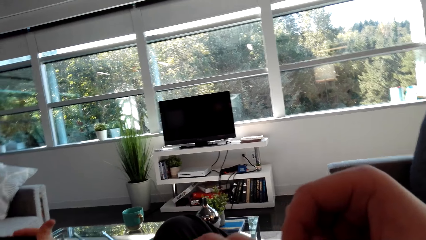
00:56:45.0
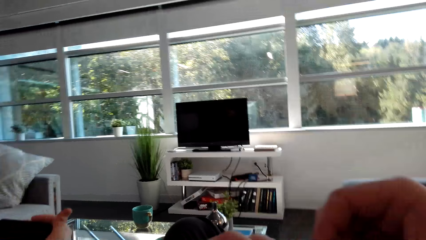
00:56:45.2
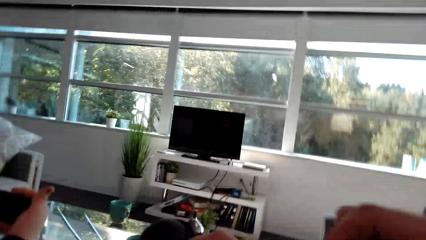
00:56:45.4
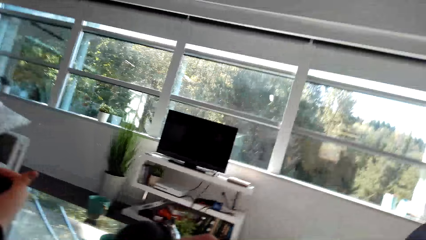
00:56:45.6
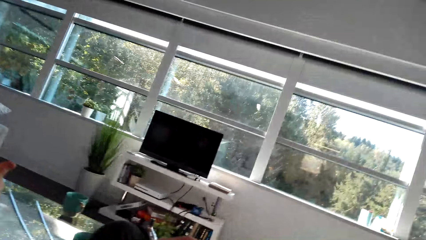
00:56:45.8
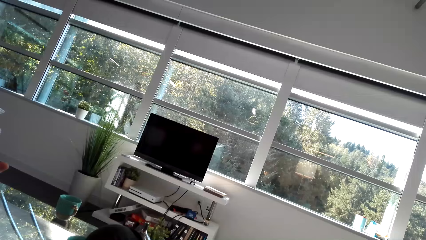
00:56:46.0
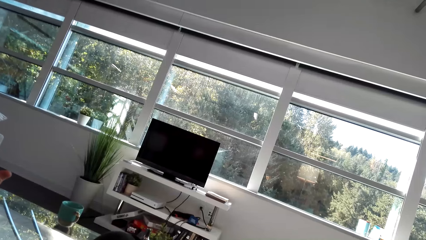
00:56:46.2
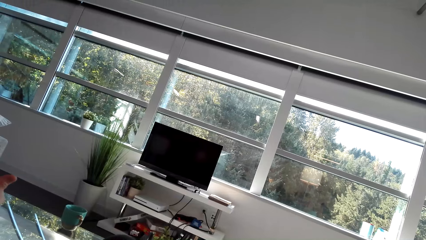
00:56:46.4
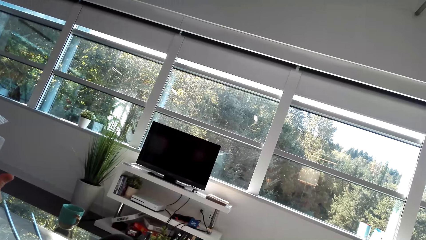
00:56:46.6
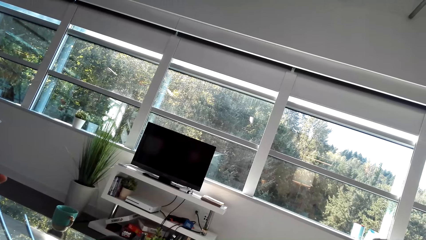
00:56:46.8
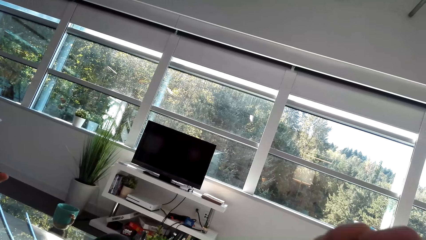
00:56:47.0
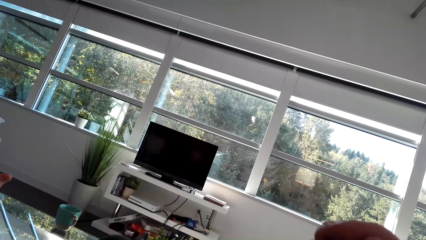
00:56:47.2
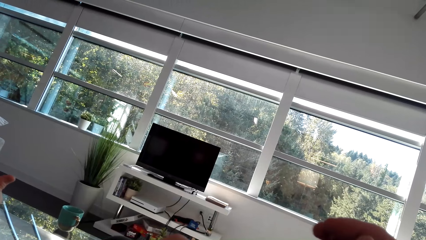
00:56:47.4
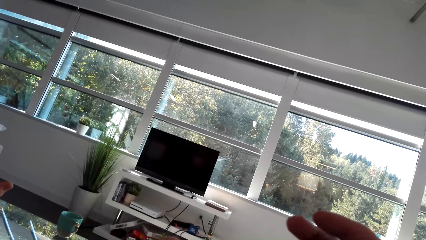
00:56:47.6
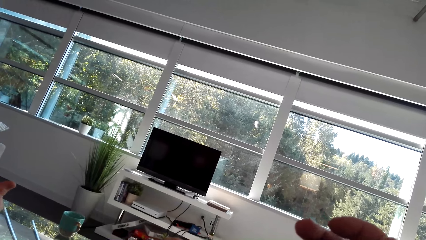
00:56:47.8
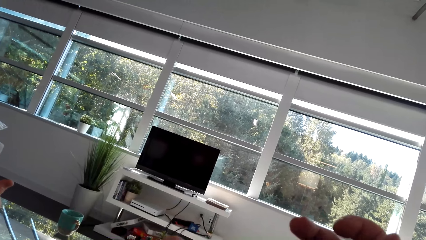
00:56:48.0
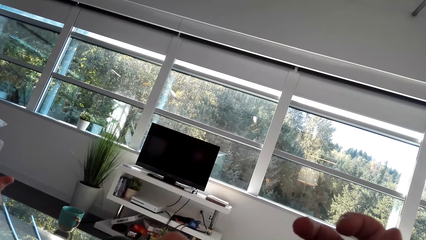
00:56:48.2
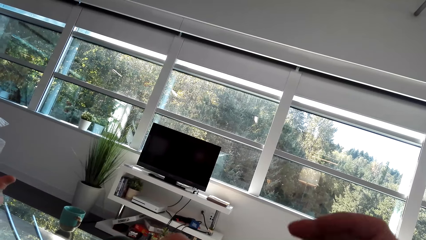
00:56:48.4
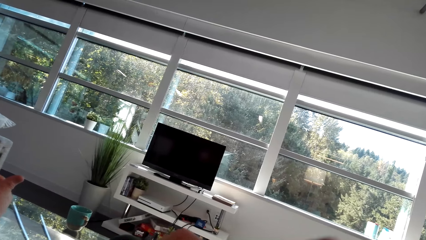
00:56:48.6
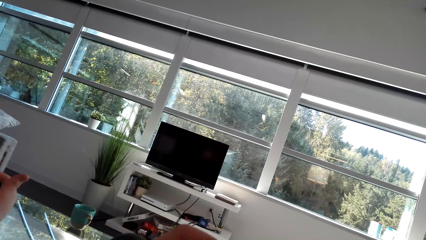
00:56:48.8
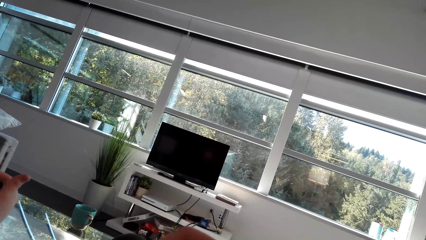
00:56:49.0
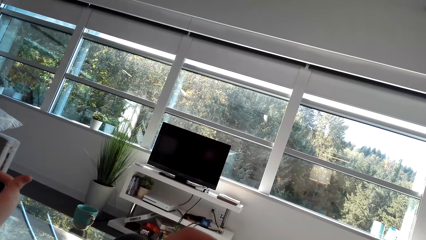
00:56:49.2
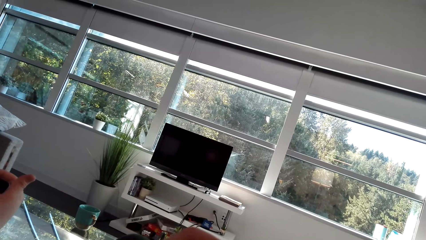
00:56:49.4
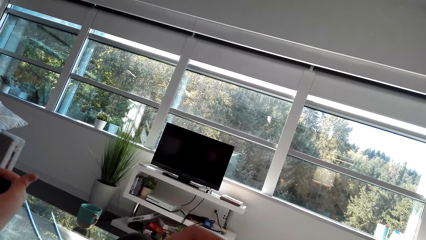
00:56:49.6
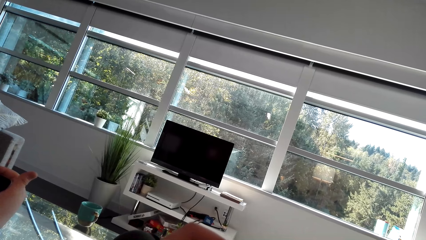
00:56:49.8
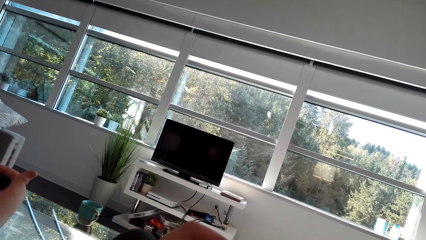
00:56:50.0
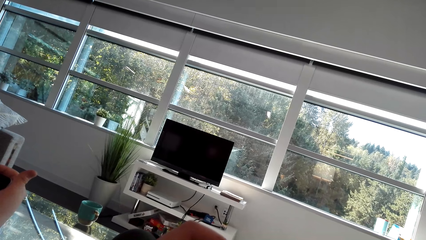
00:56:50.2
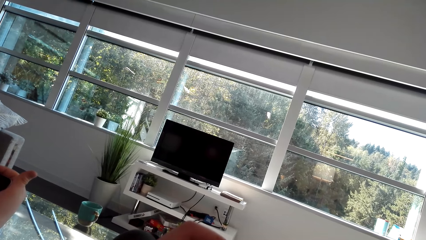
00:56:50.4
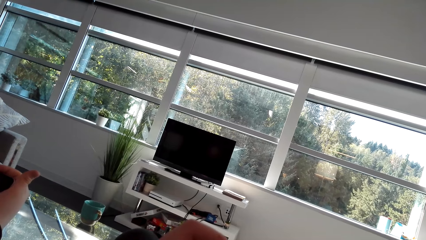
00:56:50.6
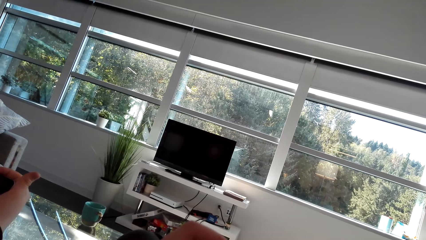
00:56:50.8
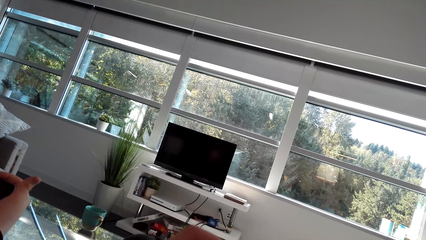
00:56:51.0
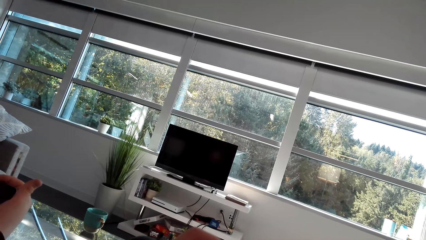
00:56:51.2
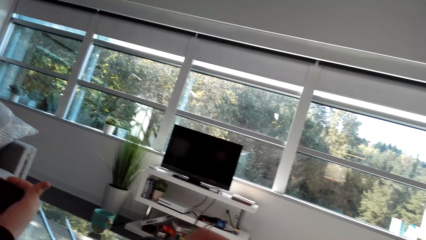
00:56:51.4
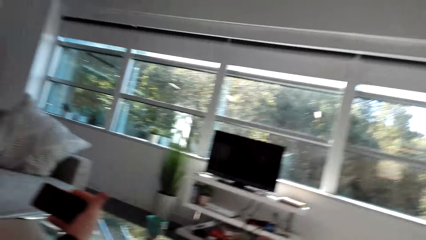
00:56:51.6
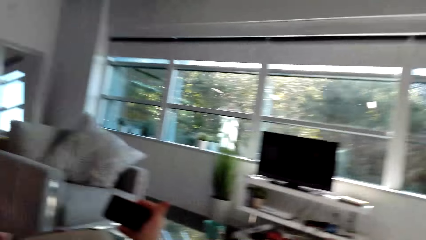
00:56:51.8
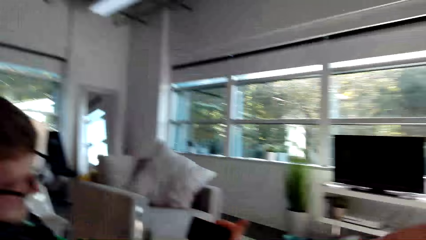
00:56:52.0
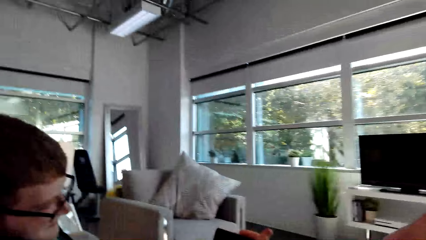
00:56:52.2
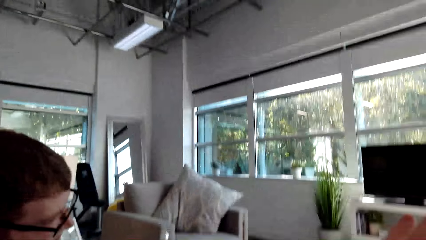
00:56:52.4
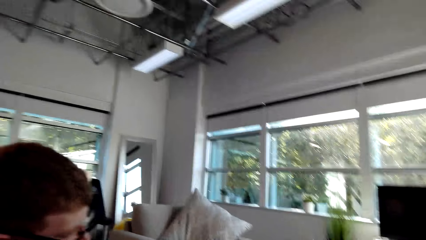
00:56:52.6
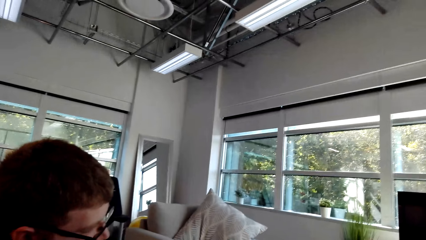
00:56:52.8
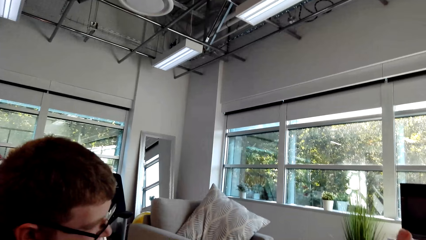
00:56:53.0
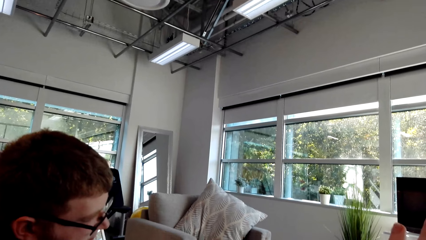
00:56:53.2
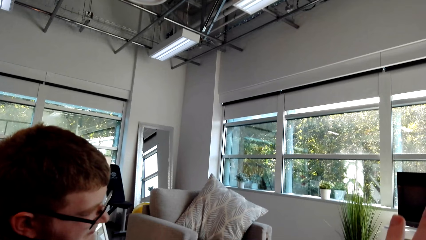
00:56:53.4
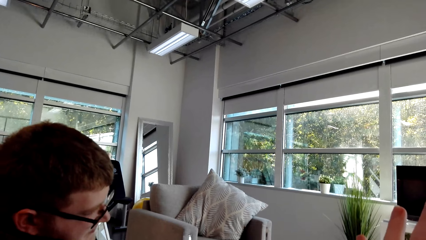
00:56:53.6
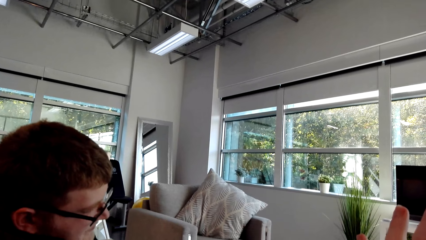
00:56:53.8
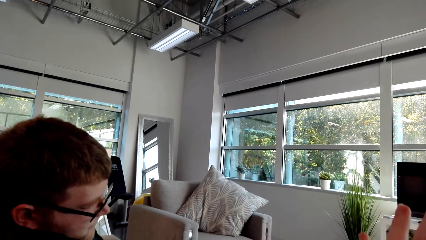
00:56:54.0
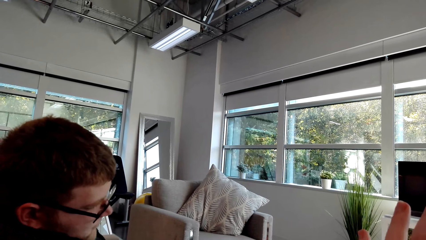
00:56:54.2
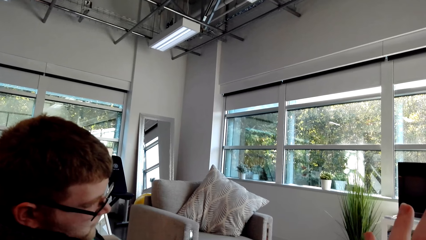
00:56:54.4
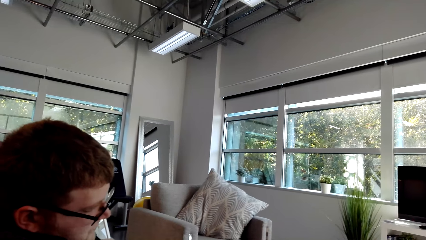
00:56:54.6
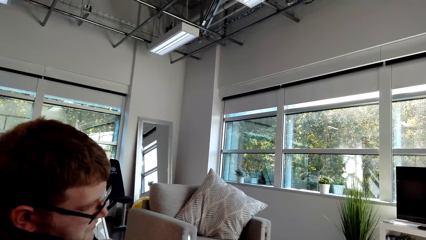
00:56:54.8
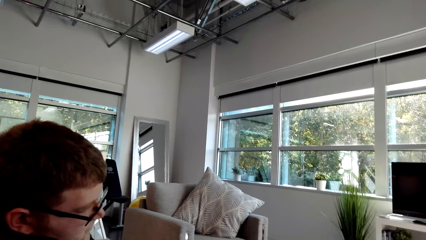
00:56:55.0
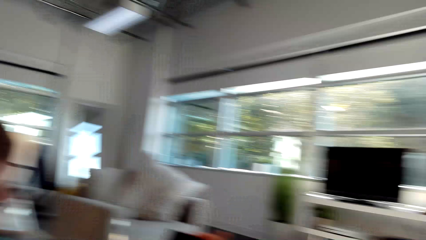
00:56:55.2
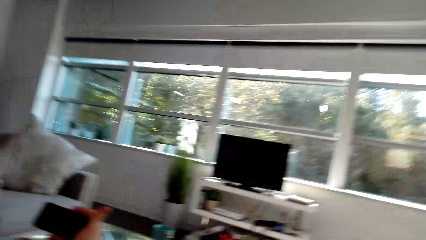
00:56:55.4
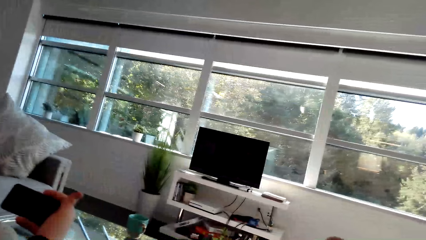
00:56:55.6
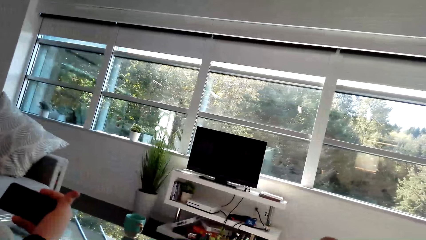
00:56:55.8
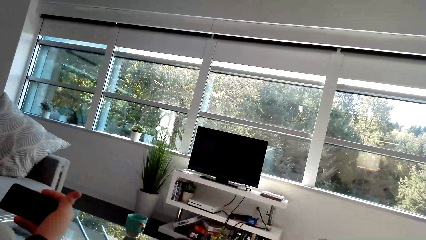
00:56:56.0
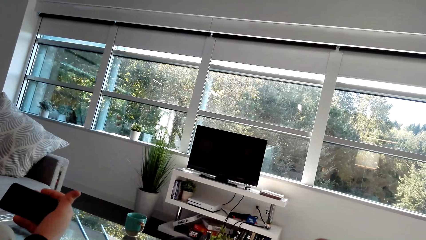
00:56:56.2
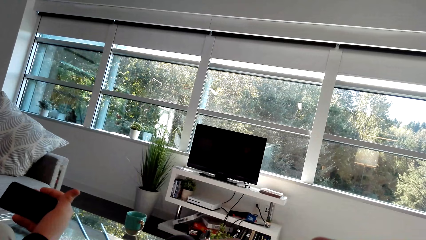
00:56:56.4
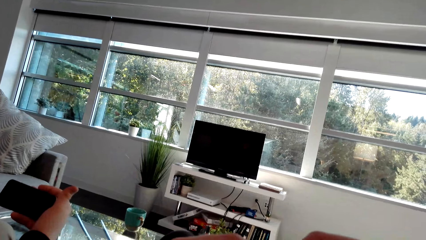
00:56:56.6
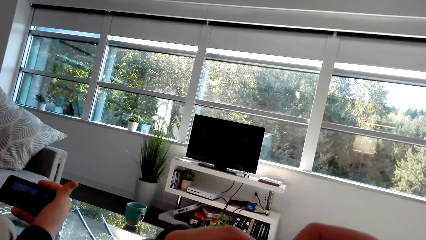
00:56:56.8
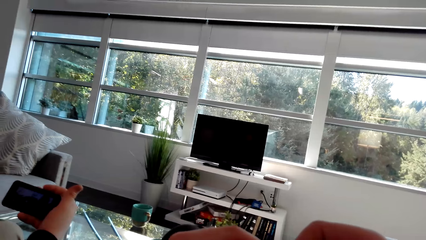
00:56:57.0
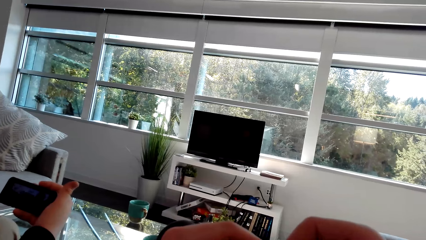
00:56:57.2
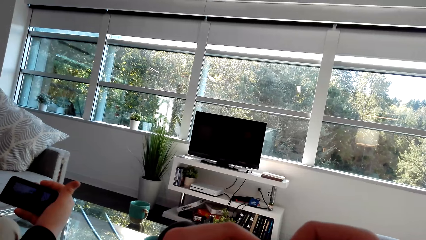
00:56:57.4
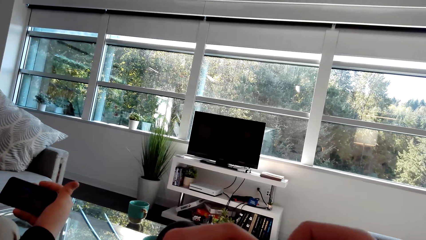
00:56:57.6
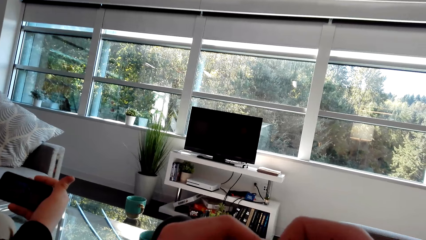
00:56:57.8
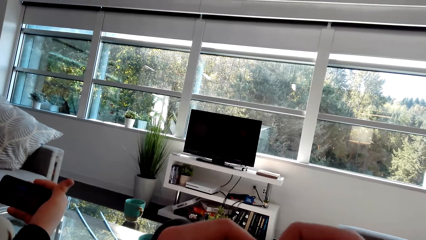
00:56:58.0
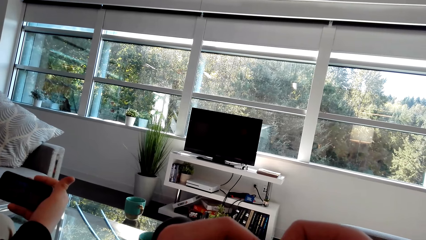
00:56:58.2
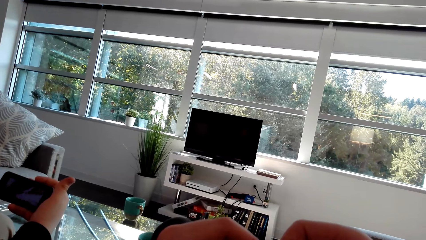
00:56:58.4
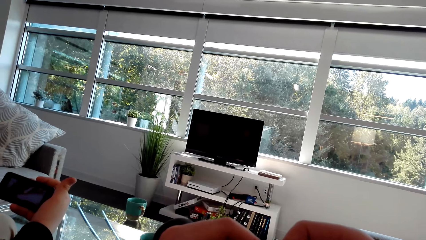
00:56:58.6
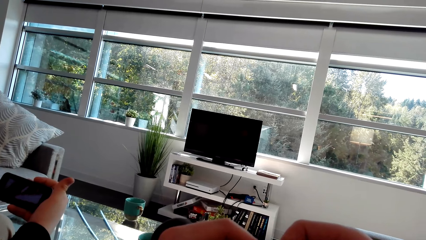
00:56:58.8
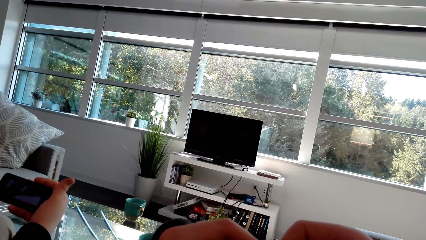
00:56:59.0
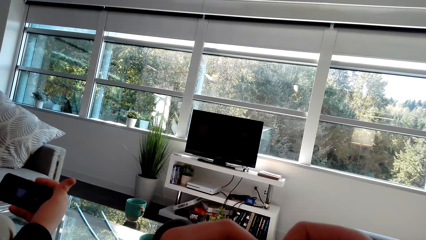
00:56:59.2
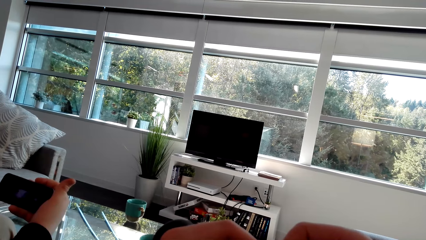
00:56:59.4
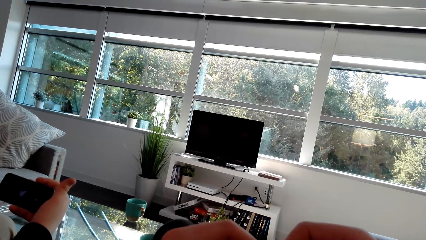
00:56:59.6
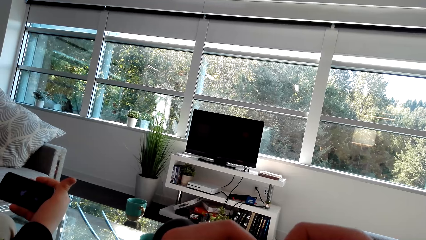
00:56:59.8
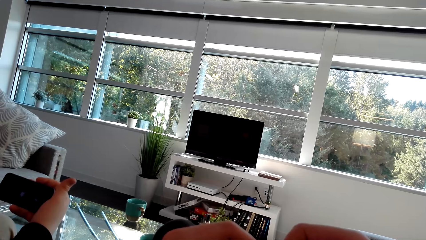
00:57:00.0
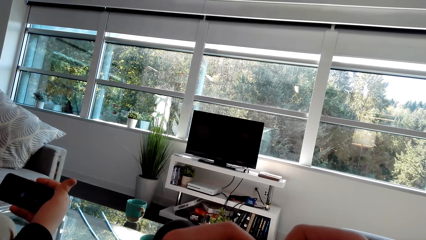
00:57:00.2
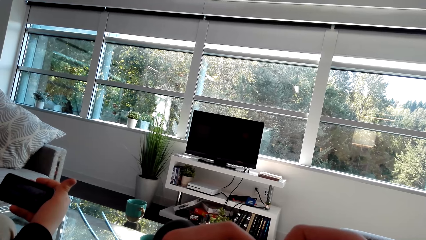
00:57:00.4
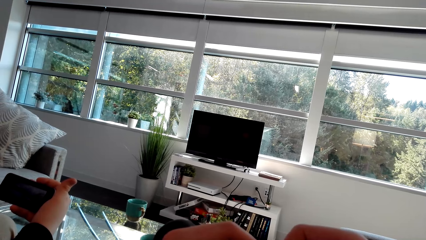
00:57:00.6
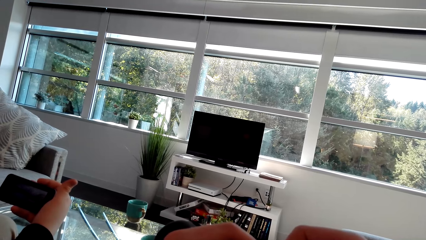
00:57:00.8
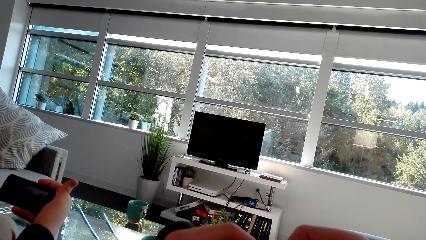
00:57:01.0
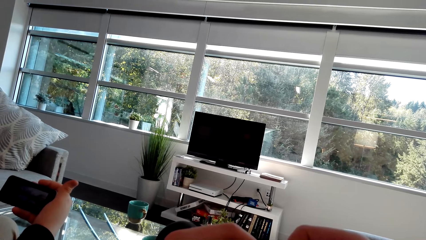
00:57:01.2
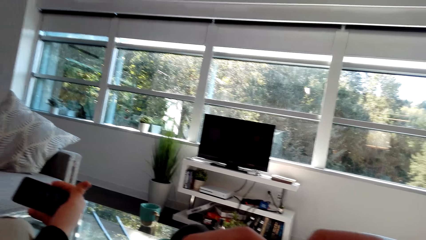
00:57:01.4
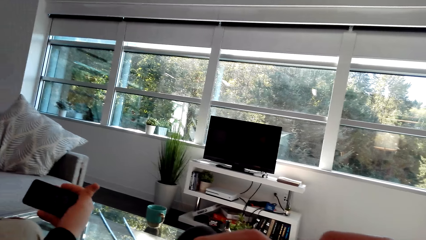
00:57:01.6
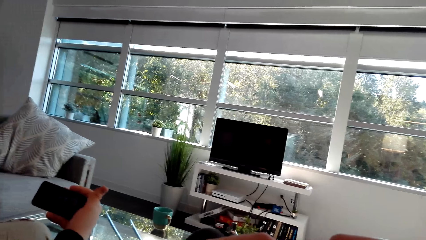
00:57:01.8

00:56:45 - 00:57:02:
The camera wearer looks around. They move the hand. A man watches the video. The man nods his head.
